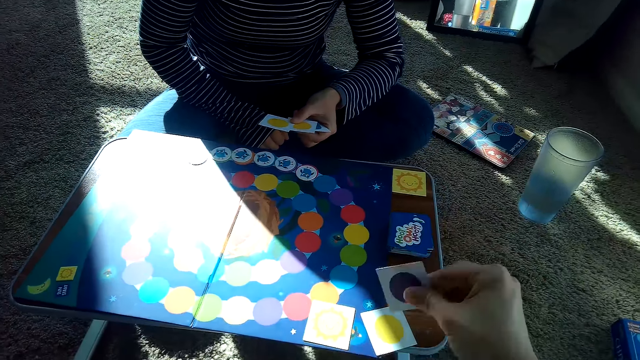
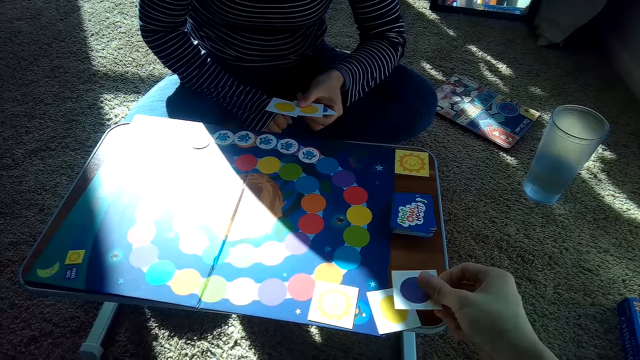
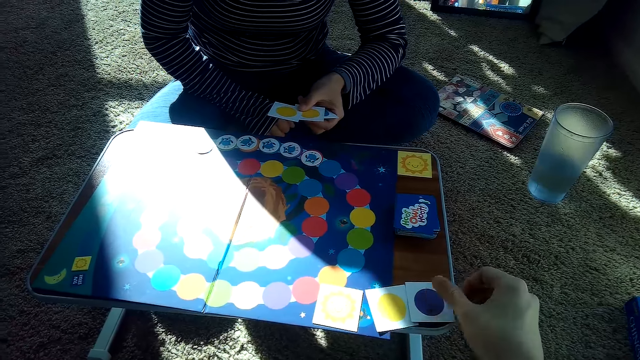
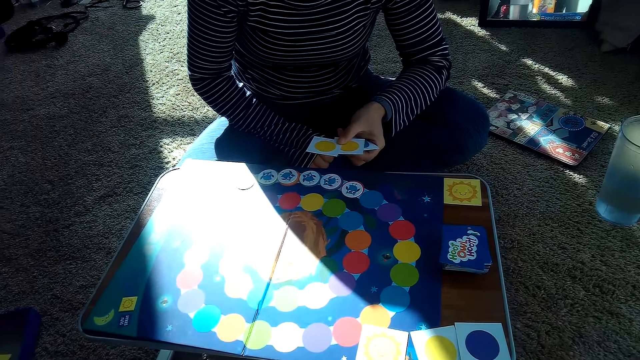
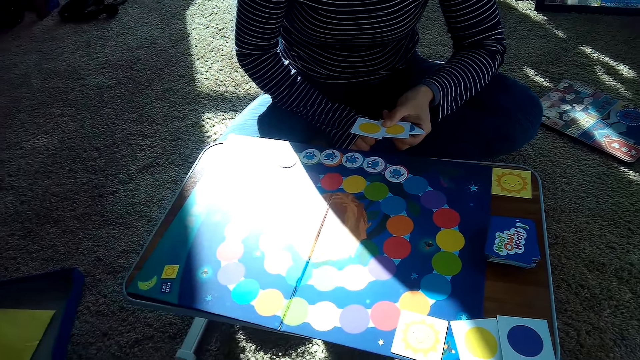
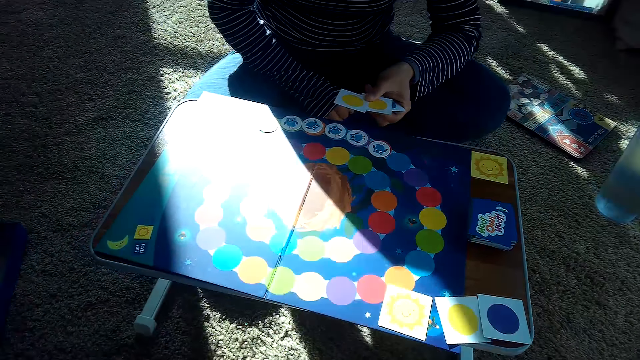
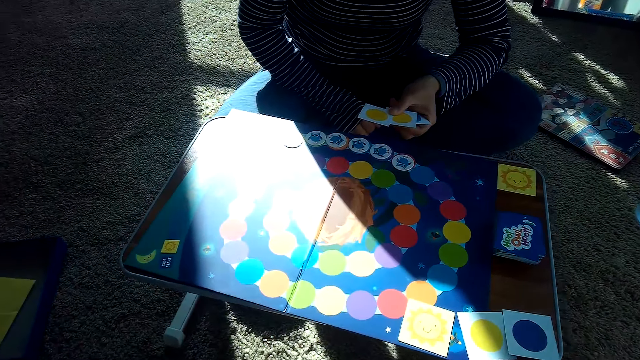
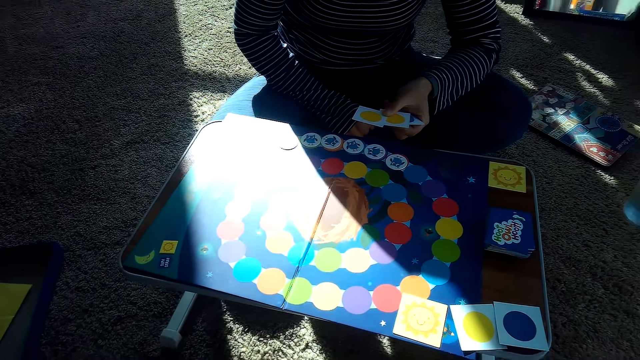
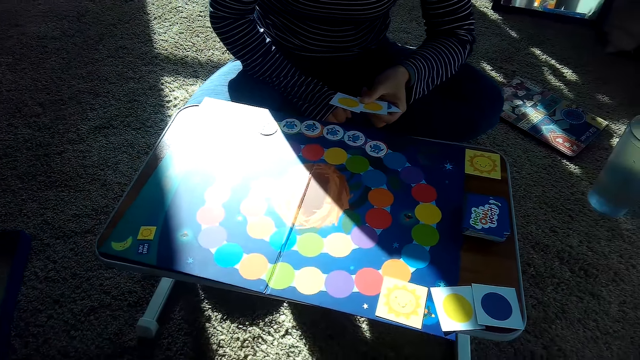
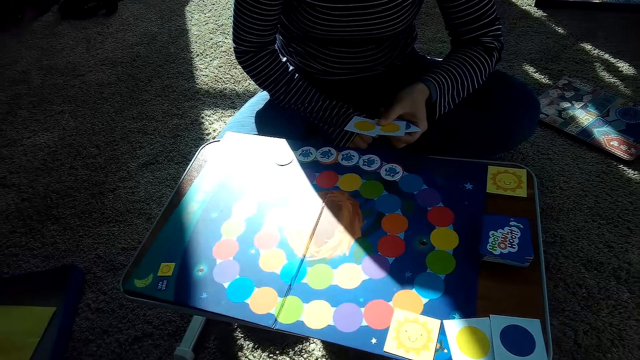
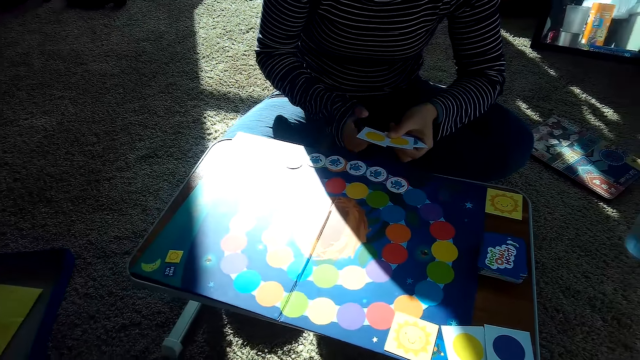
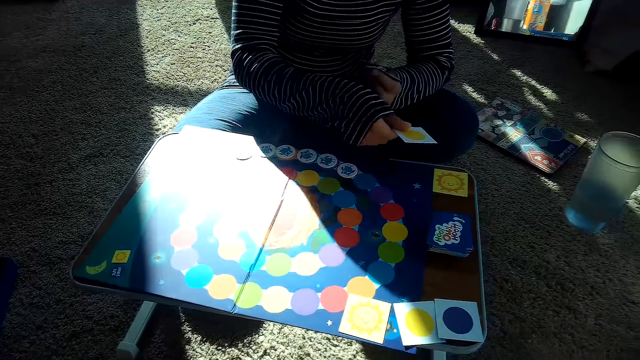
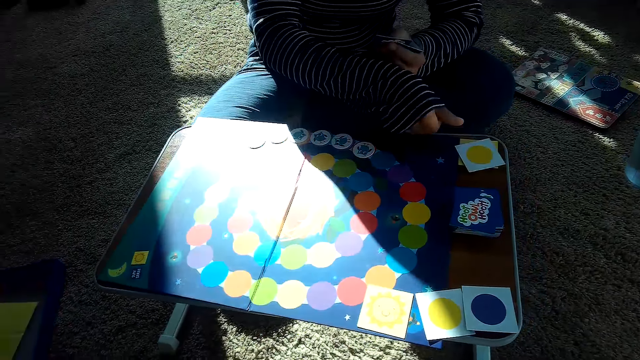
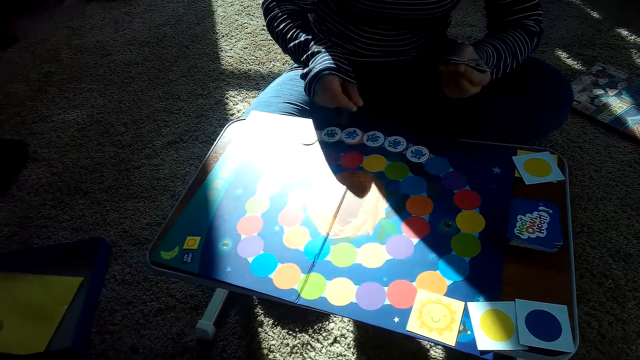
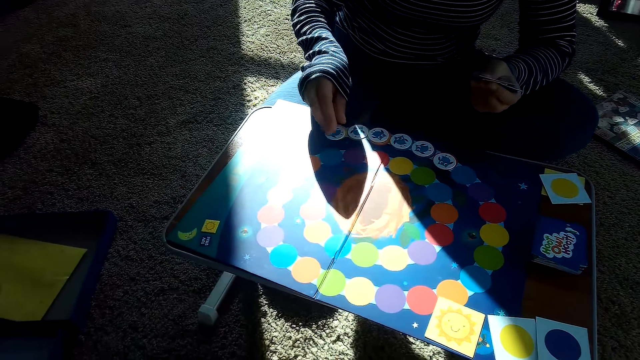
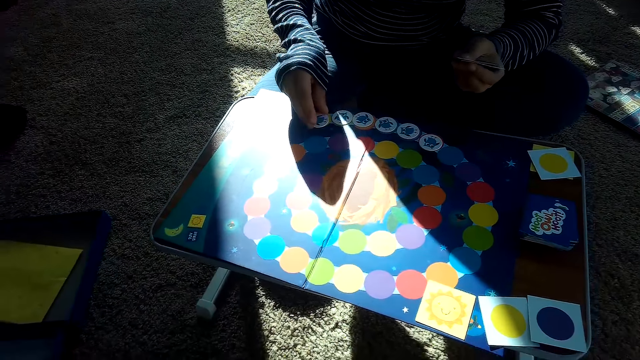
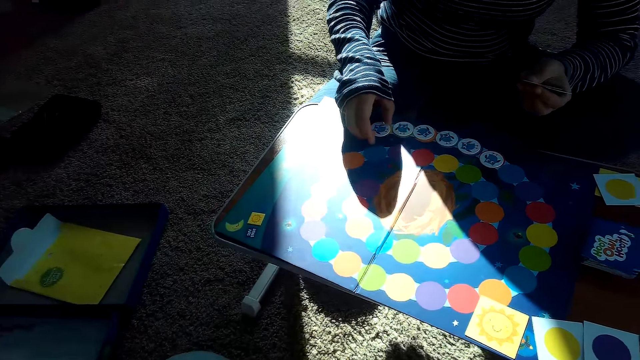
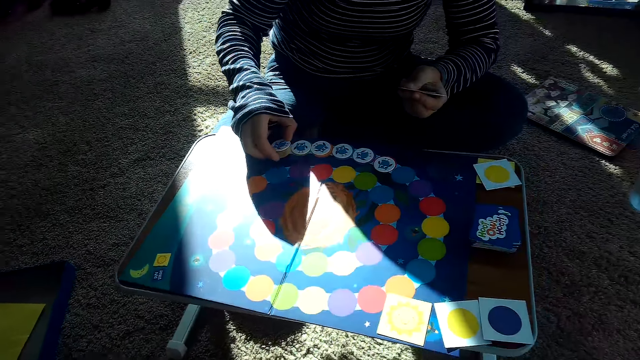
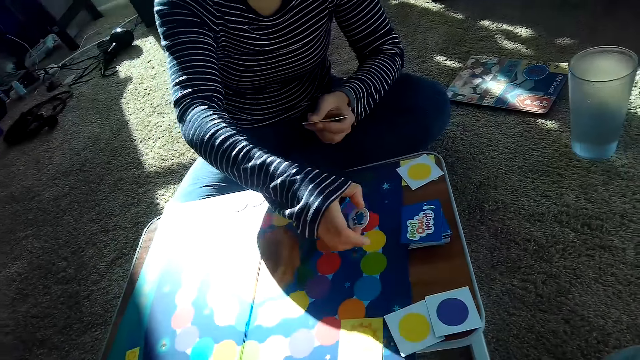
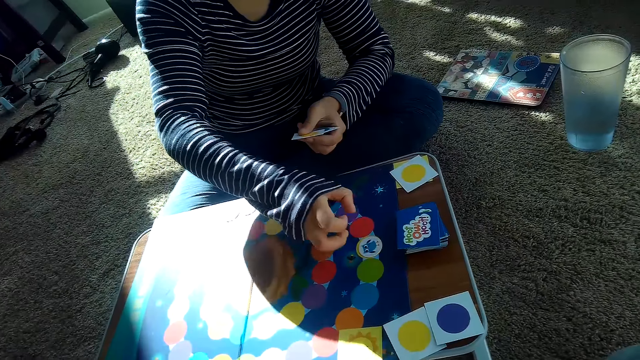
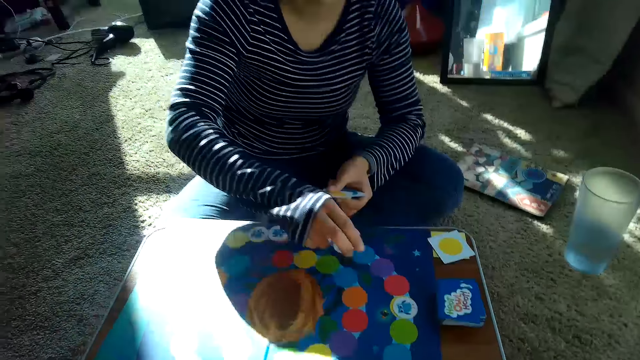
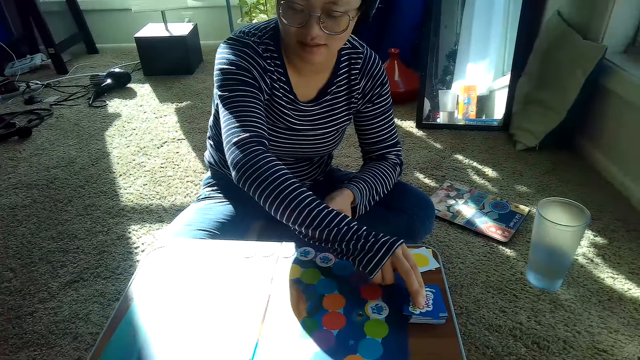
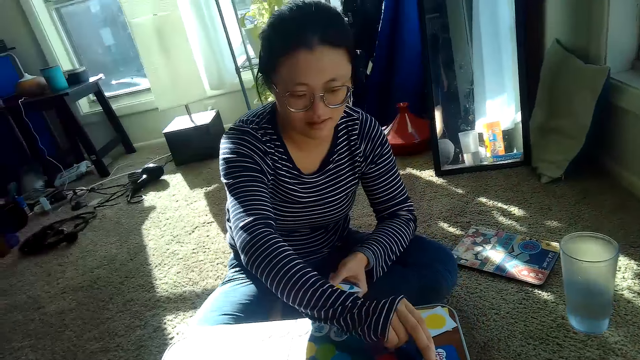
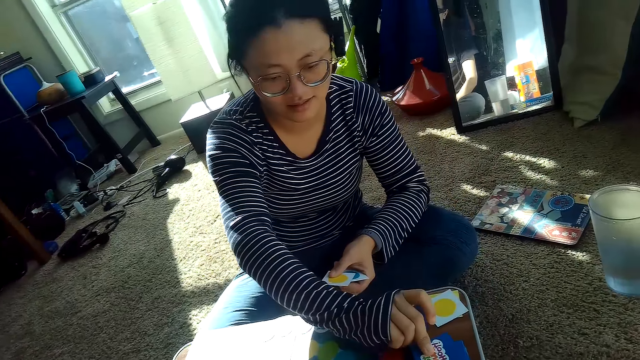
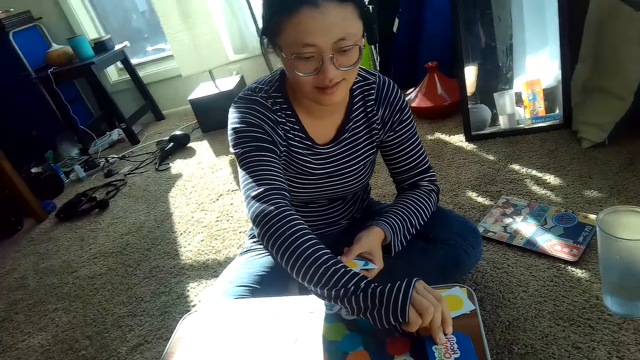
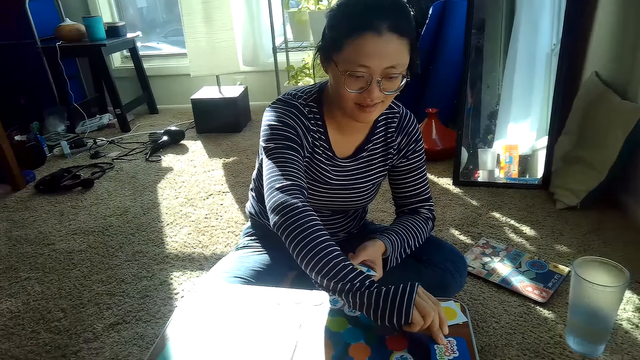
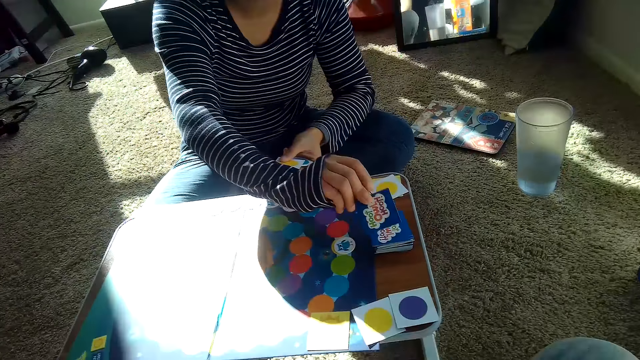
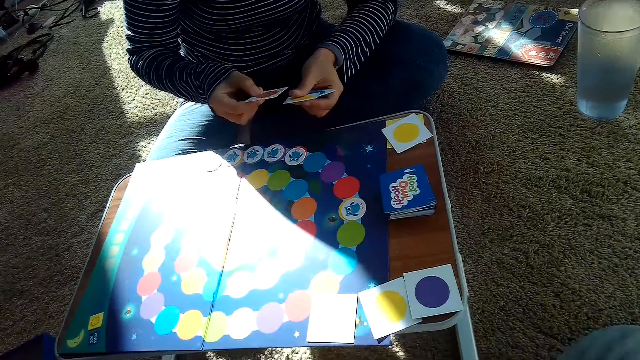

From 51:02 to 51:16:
The camera wearer picks a card from the stack of cards on the table with his right hand. He places the card in his right hand on the table. The partner places a card on her stack of cards with her right hand. The partner adjusts the chip on the game board with her right hand and picks a card. The partner places the card on the game board. The partner picks a card from the stack of cards on the table with her right hand.

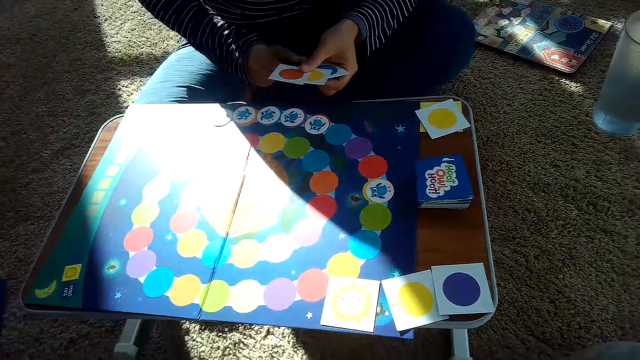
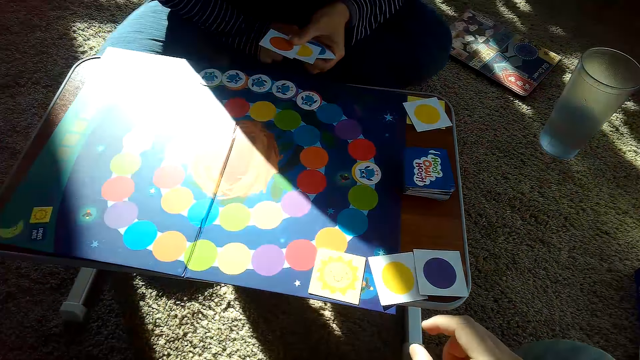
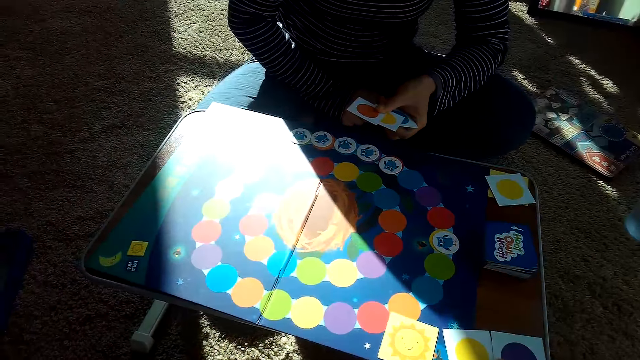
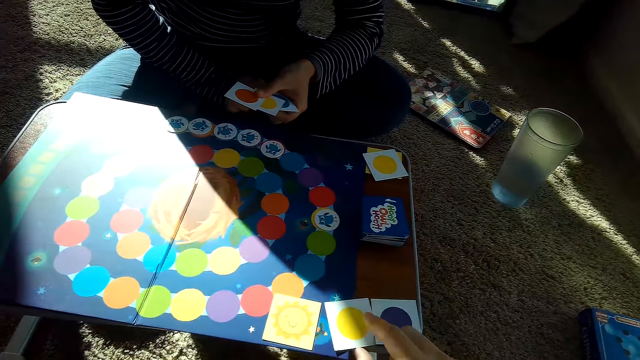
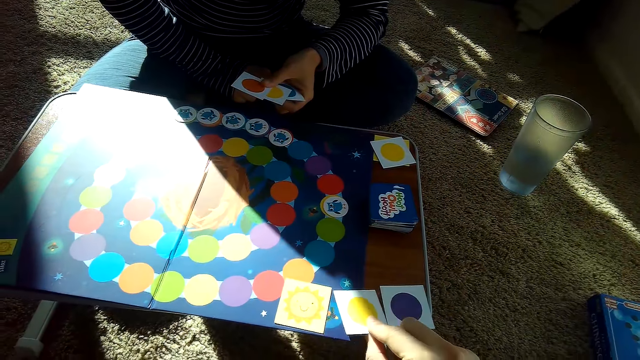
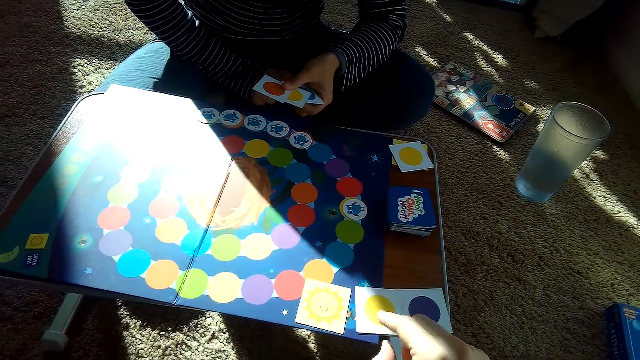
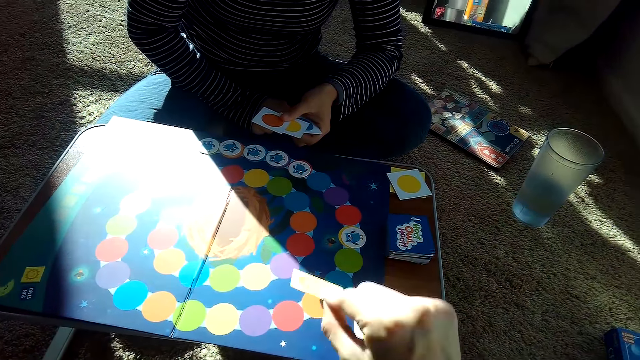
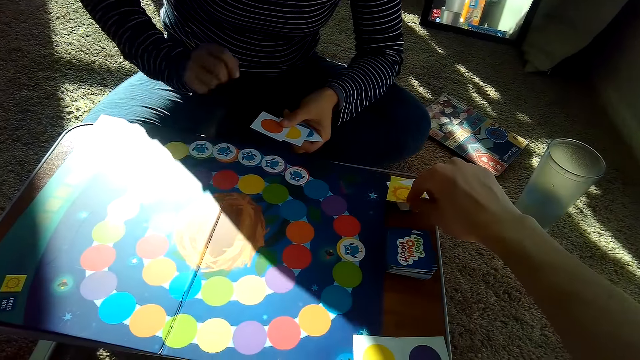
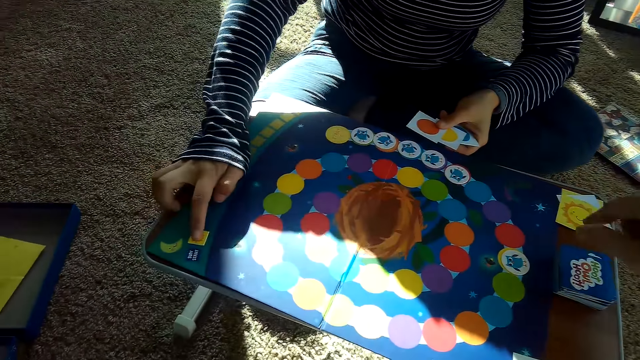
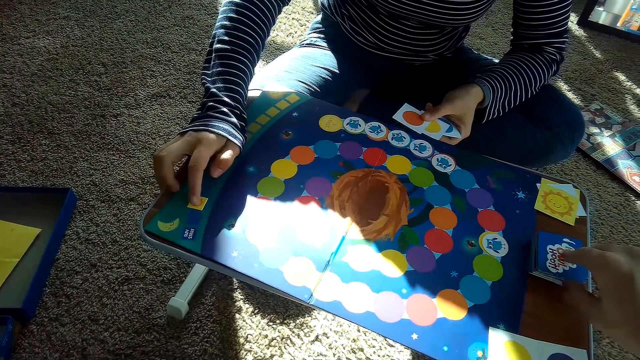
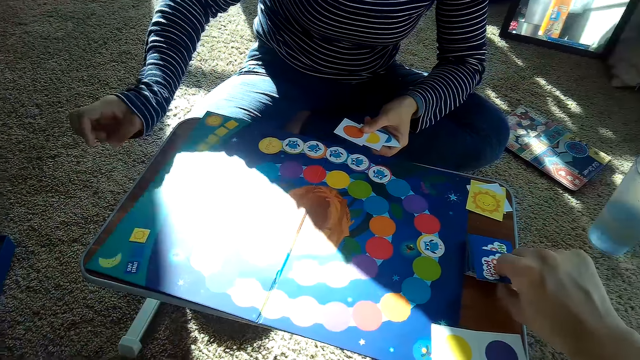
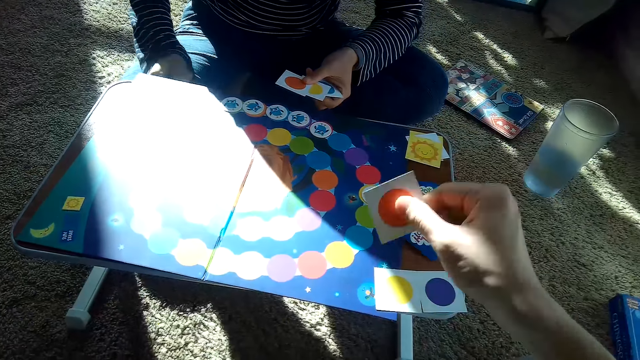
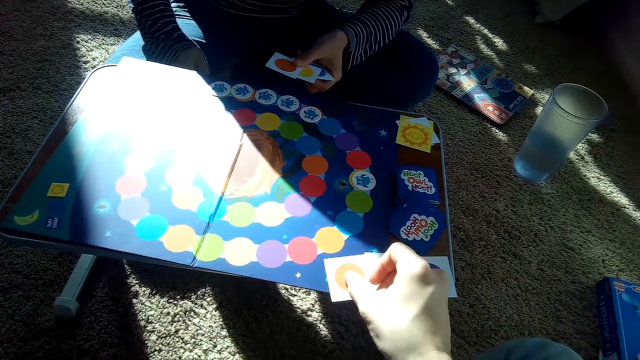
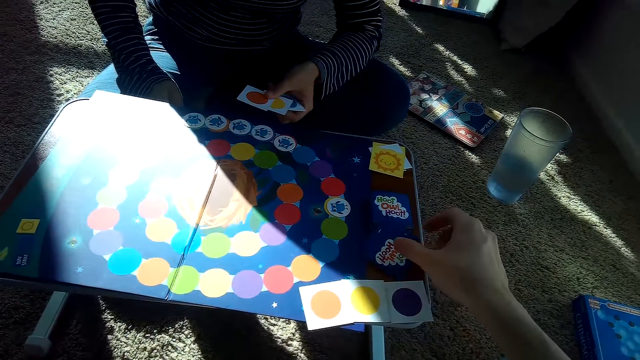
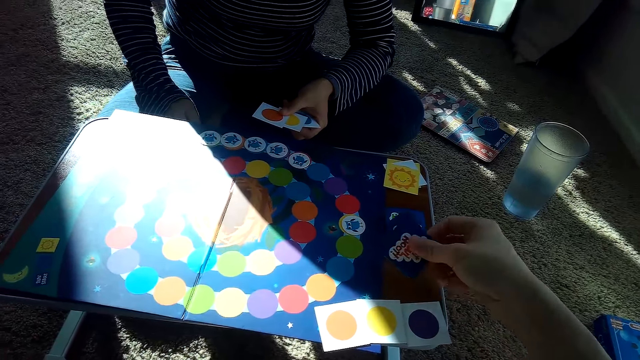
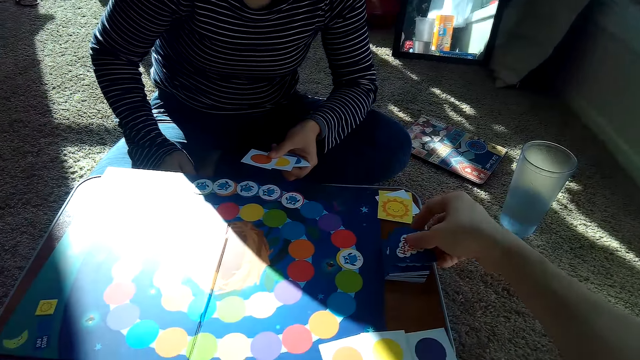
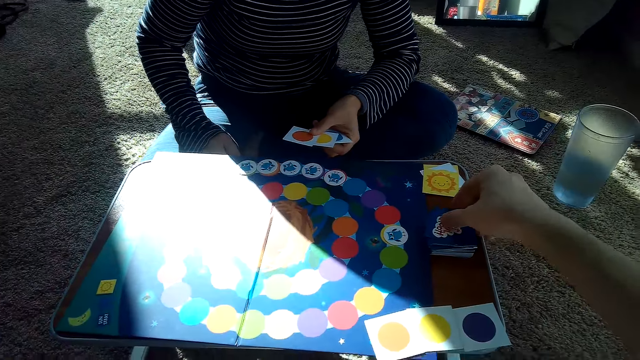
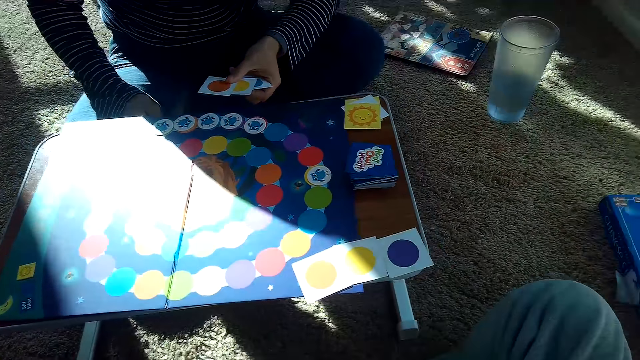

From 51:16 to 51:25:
The camera wearer picks a card from the table with his right hand. He drops the card in his right hand on the partner's stack of cards. The partner adjusts the chip on the game board with her right hand. The camera wearer picks a card from the table with his right hand. He places the card in his right hand on the game board. He picks some cards from the table with his right hand. He places the card in his right hand on the stack of cards.
